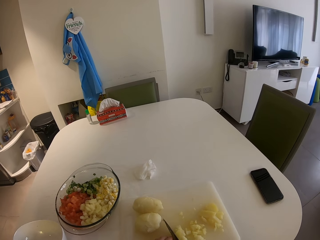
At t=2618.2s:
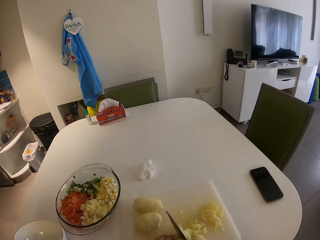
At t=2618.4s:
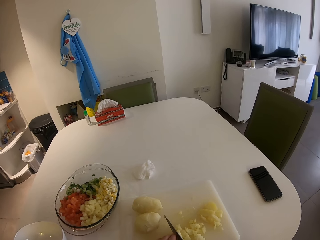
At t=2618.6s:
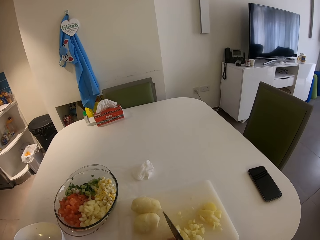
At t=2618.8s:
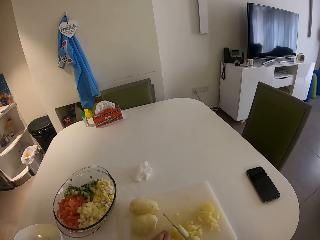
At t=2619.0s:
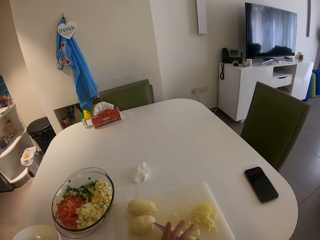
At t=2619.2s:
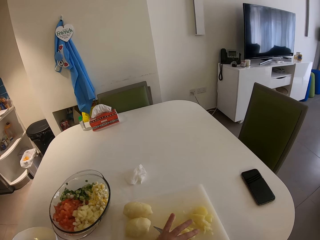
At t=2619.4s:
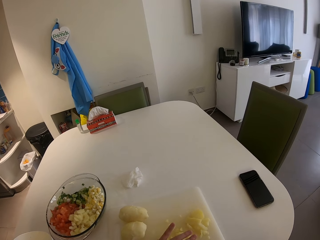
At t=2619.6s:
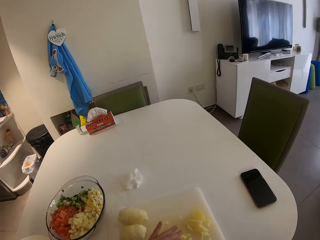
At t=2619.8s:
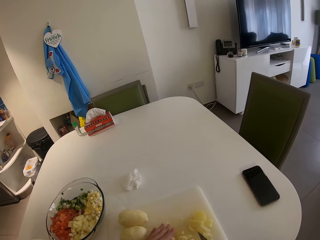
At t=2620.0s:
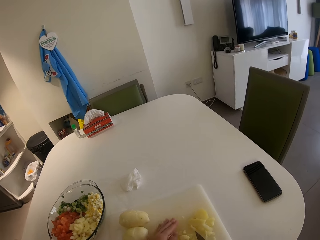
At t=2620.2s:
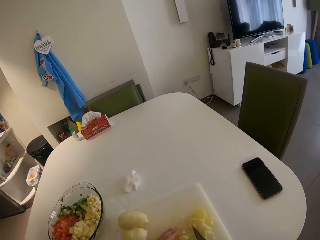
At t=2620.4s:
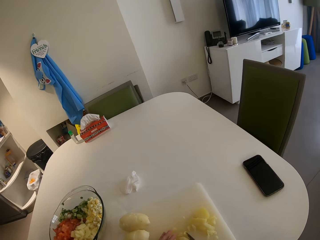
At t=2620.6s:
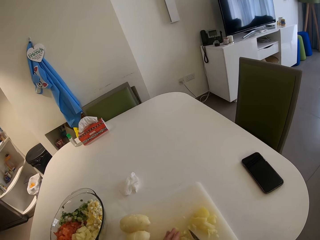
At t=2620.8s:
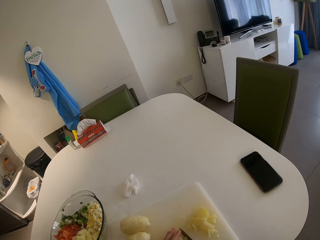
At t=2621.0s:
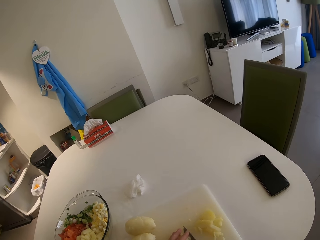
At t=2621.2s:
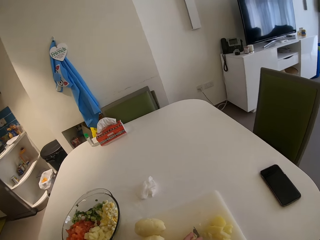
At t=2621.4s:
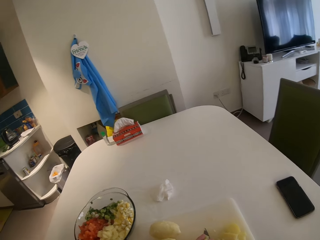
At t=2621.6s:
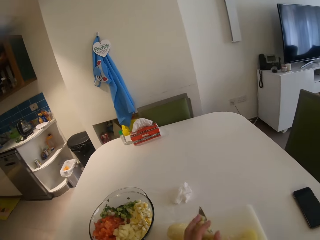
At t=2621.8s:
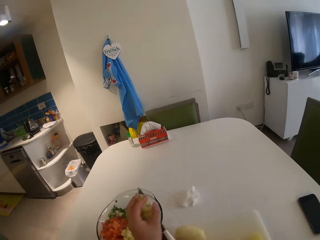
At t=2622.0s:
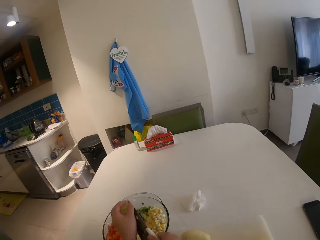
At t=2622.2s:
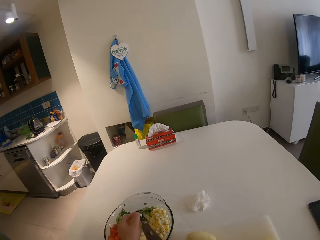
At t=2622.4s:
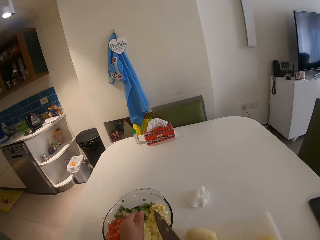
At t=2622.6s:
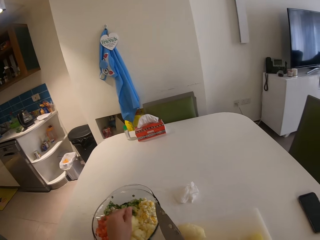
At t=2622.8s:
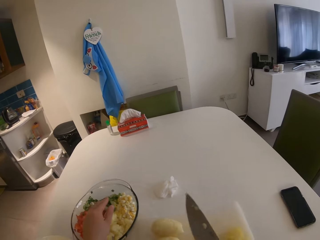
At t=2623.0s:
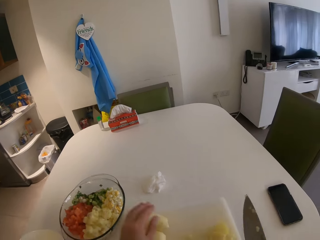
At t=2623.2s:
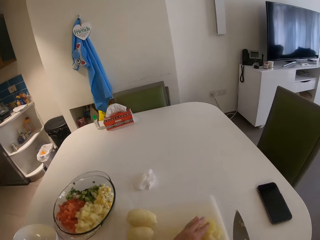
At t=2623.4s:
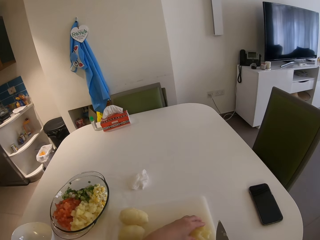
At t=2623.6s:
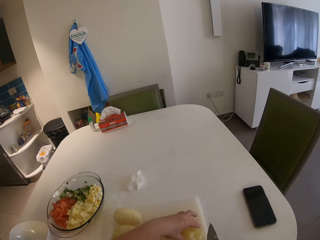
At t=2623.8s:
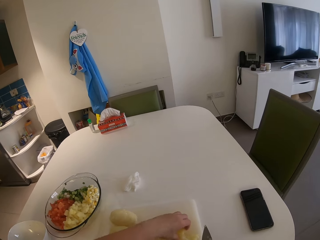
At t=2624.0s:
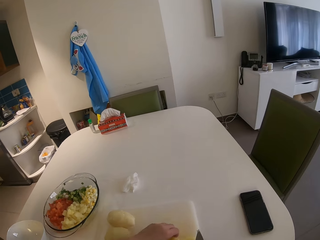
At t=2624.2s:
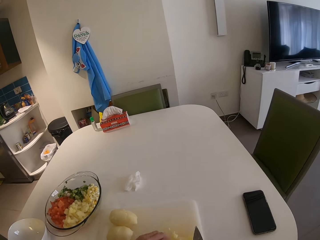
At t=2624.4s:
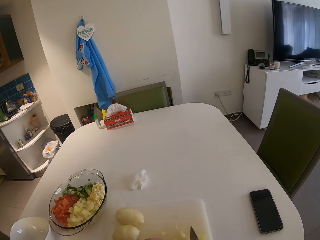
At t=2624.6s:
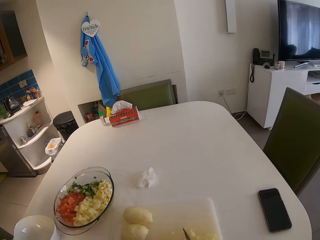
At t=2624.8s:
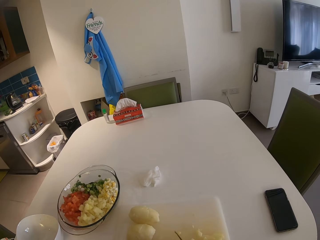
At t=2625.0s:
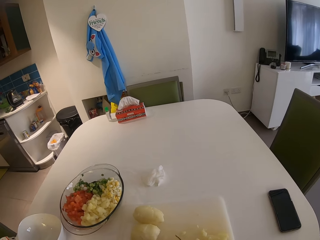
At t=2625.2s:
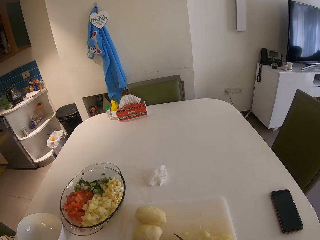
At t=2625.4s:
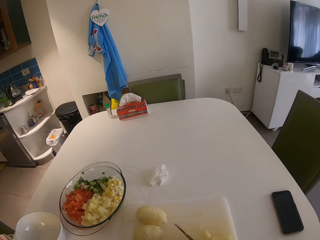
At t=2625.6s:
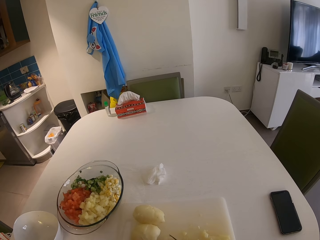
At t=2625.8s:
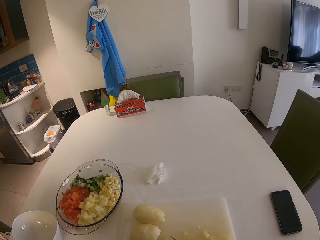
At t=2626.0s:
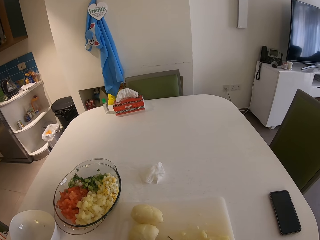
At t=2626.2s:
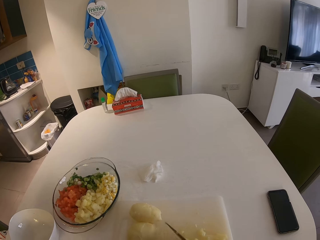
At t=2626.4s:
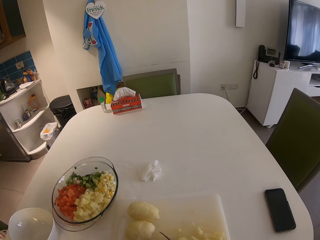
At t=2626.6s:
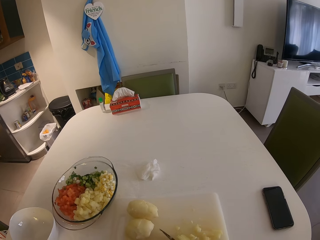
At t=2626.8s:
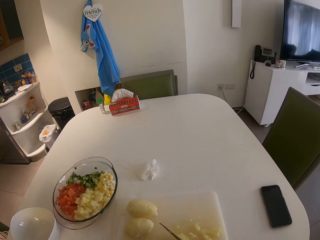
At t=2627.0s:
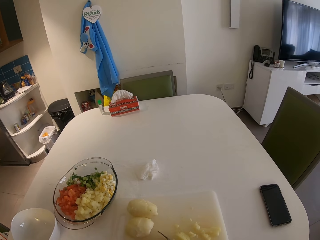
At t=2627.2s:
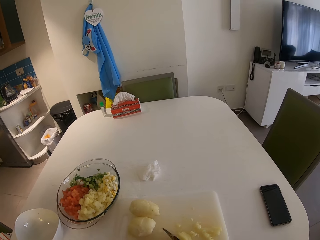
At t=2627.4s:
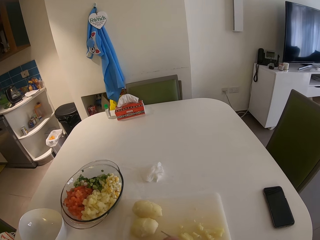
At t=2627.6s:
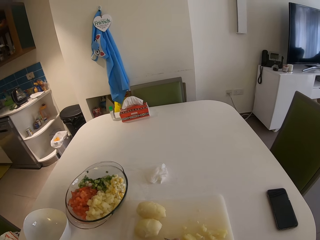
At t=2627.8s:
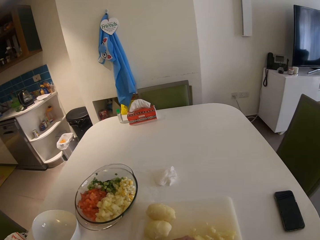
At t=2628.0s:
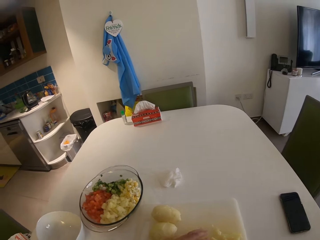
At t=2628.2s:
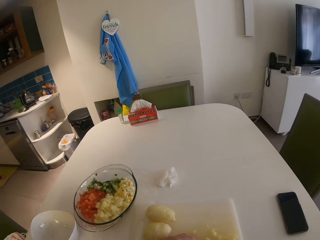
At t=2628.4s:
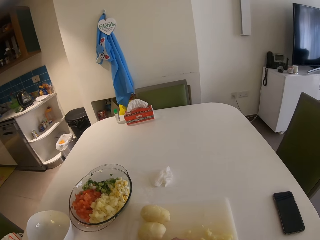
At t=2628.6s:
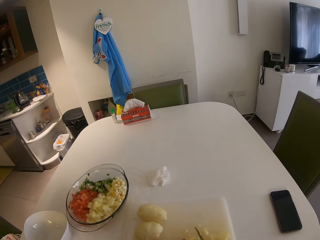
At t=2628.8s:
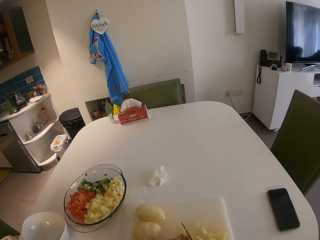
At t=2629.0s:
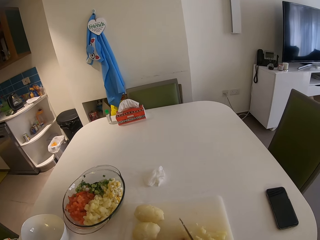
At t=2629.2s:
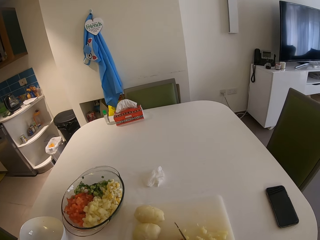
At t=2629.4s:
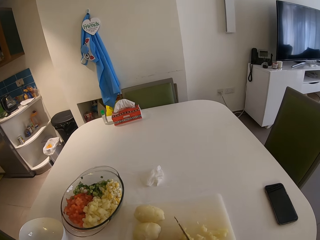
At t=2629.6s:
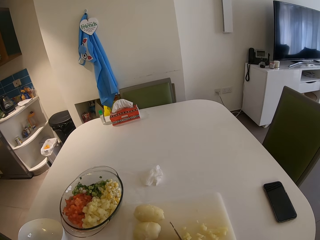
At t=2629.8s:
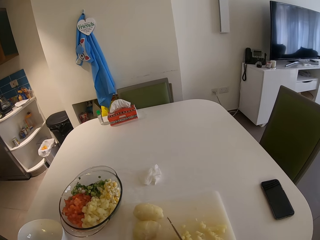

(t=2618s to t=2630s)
The camera wearer transfers the potato from the chopping board to the glass bowl with her left hand and the knife in her right hand. She picks a piece of potato. She cuts the potato on the chopping board with the knife in her right hand.

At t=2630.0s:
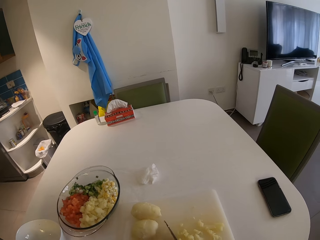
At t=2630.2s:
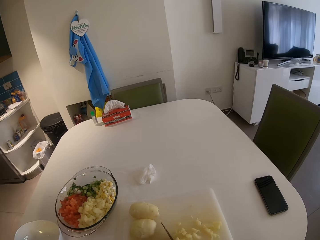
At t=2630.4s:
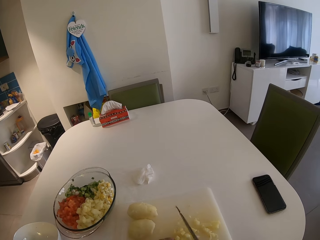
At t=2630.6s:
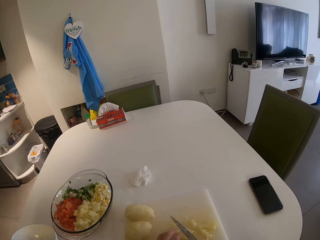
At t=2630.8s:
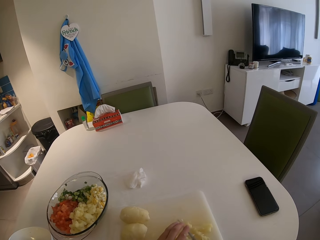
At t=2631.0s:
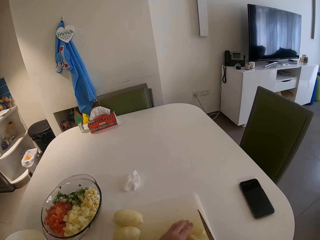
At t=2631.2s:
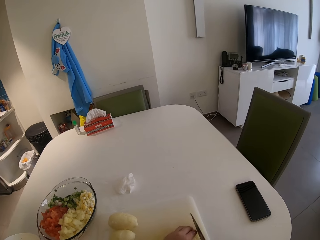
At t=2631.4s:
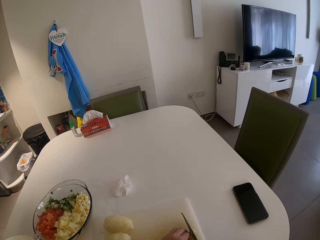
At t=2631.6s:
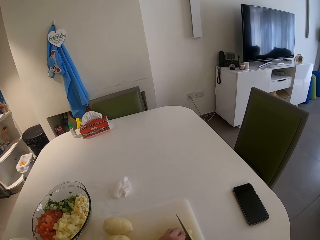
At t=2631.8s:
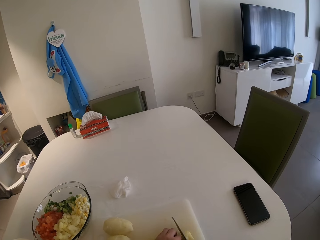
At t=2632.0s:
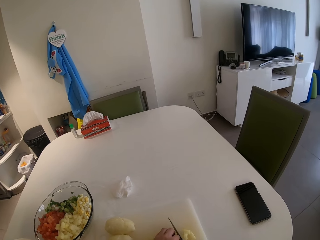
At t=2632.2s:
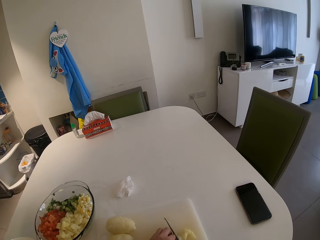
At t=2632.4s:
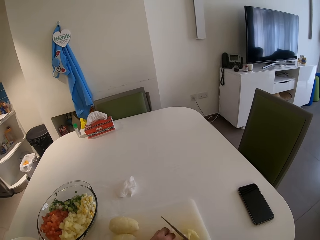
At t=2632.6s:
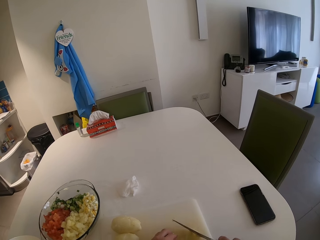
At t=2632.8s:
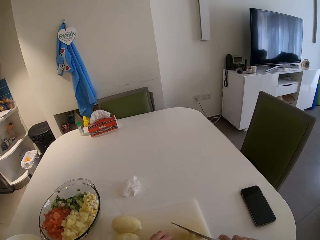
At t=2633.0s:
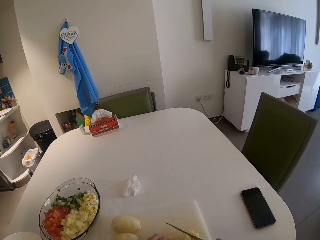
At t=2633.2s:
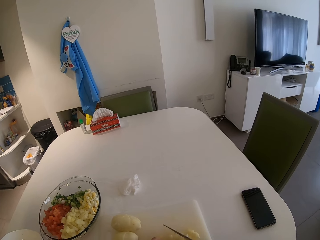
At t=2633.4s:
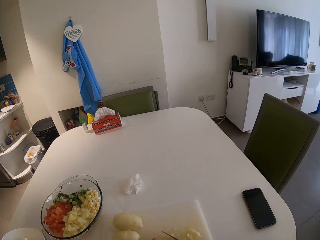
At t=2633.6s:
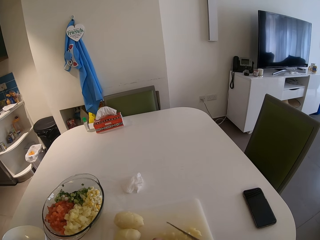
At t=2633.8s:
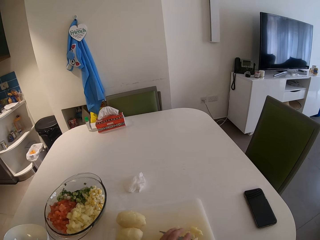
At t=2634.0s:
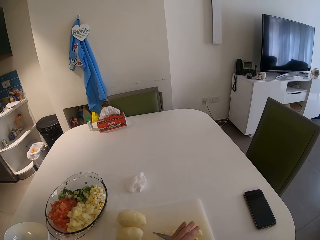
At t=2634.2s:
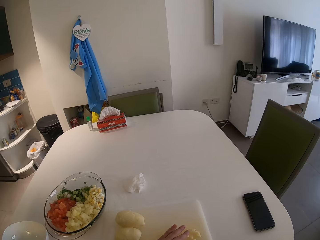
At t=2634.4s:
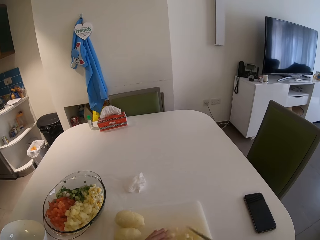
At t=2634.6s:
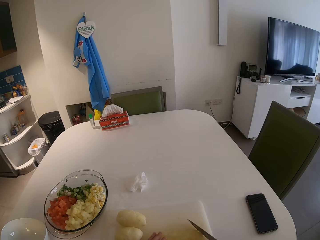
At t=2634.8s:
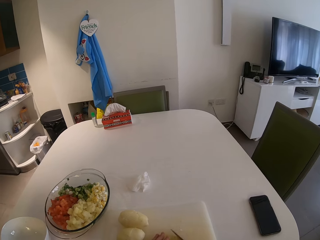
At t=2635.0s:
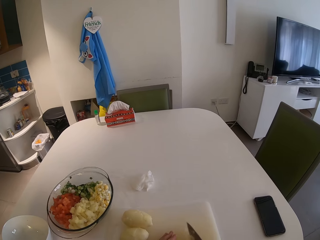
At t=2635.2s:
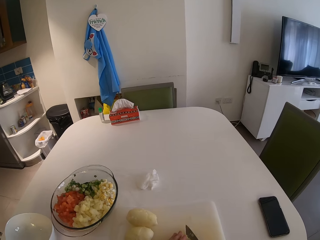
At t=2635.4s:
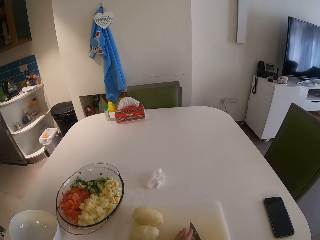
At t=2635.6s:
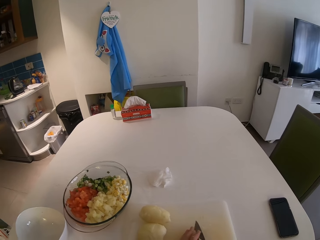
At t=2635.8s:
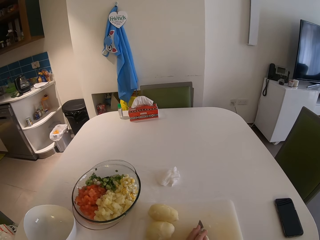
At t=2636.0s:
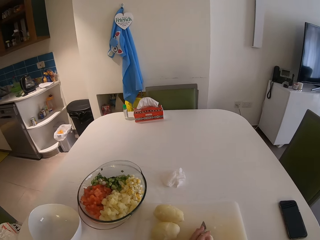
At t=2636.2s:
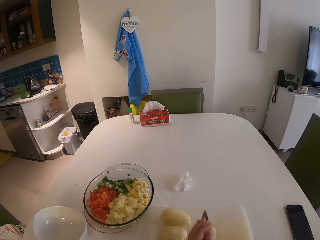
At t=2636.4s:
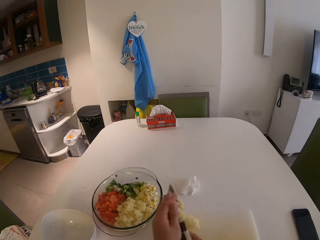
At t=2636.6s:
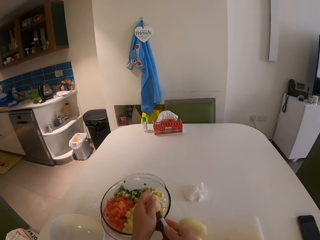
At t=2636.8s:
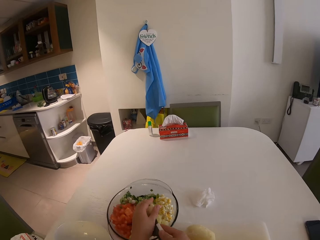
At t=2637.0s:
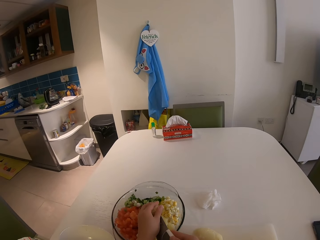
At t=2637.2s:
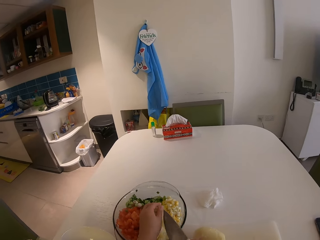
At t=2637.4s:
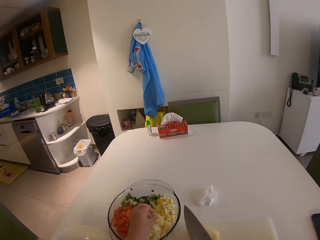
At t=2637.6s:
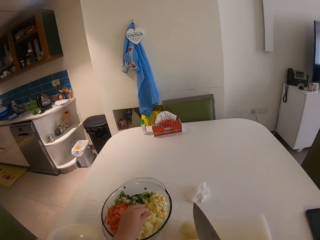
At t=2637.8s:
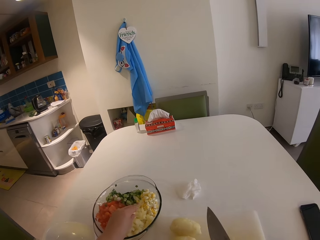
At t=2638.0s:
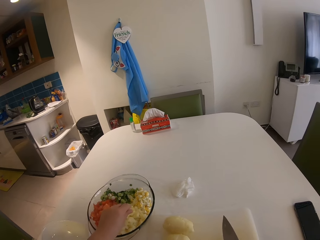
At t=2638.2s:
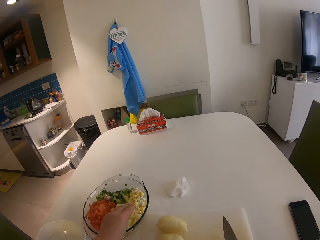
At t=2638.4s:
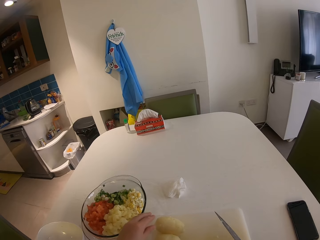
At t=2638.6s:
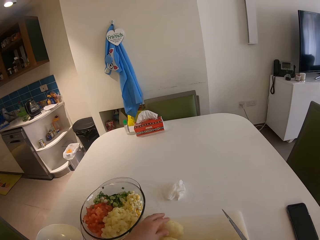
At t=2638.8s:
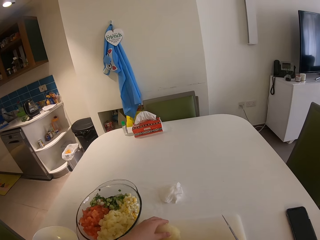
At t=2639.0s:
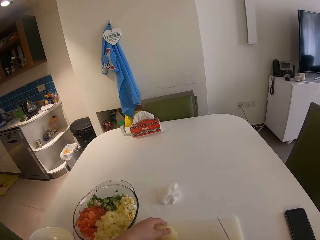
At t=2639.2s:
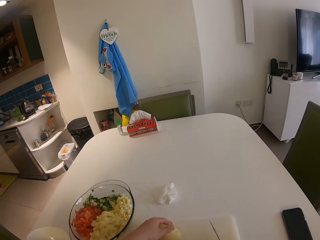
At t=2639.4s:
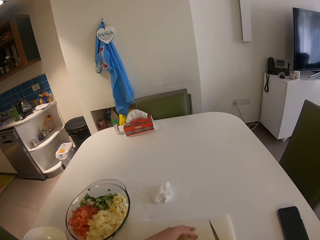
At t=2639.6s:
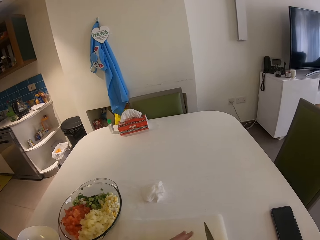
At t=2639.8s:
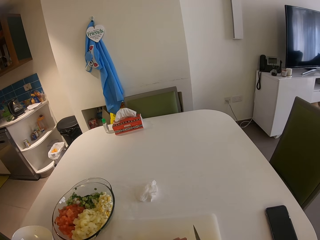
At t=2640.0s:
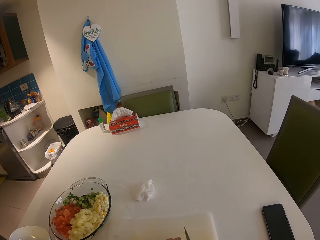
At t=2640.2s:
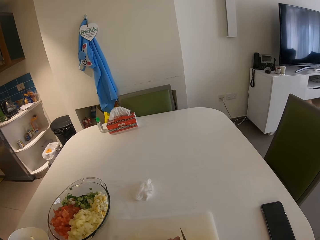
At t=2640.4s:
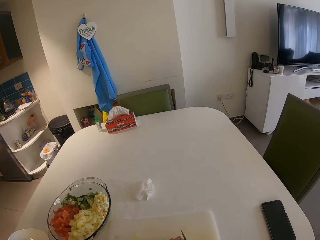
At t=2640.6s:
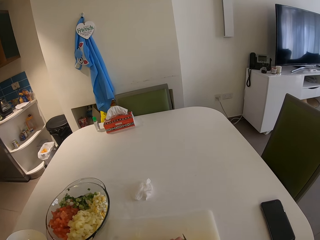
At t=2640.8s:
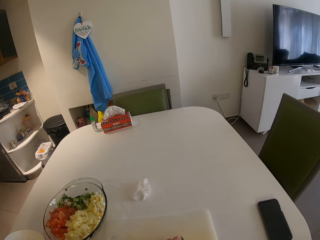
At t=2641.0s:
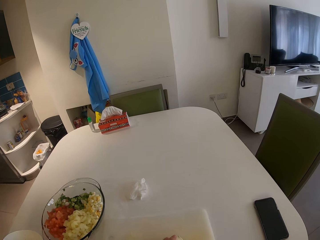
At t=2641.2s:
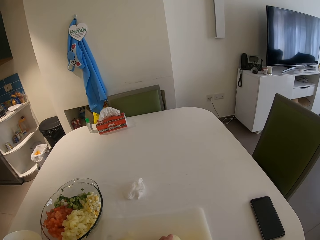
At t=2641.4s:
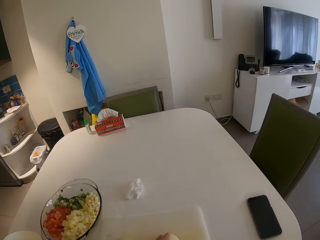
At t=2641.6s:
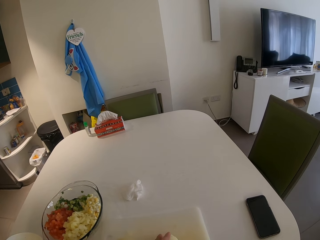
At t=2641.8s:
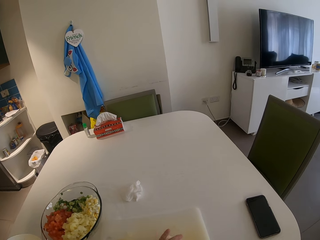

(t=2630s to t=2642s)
The camera wearer gathers the potatoes together. She slices the potatoes. She transfers the potatoes from the chopping board to the glass bowl with her left hand and the knife in her right hand. She picks a potato. She cuts the potato on the chopping board with the knife in her right hand.
